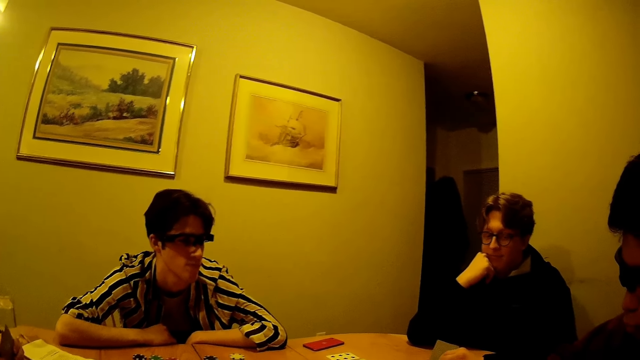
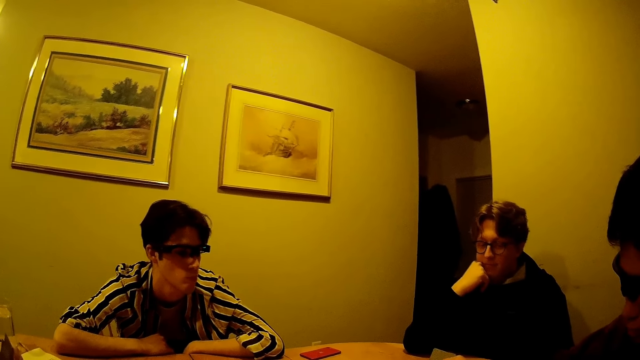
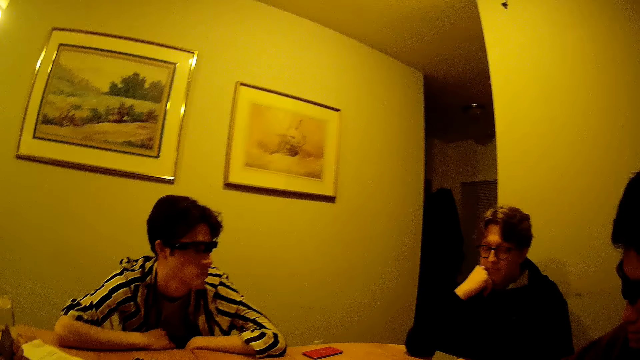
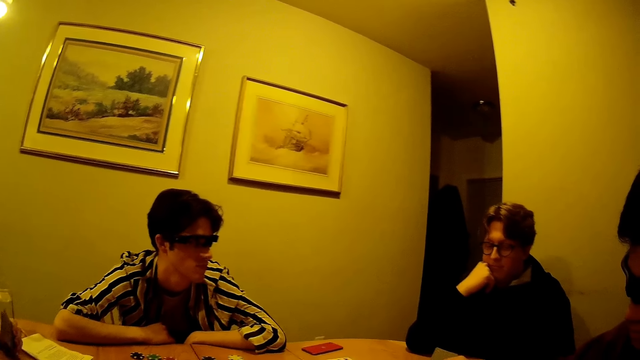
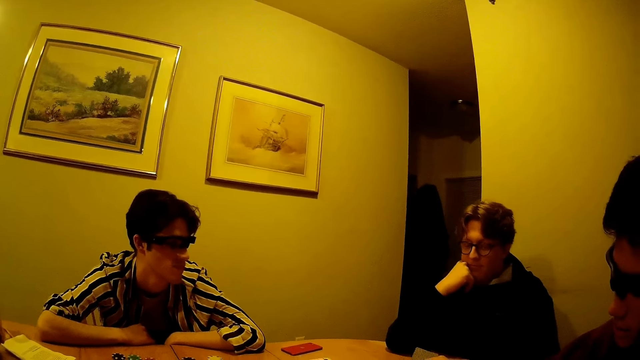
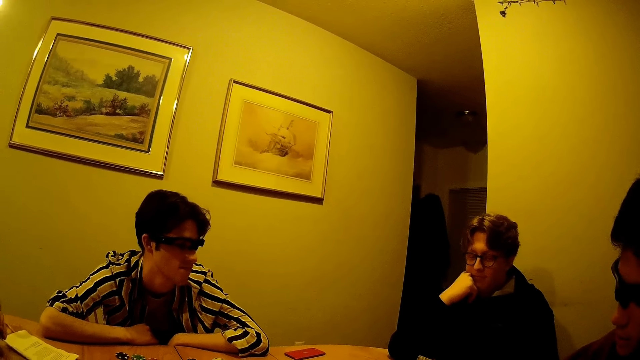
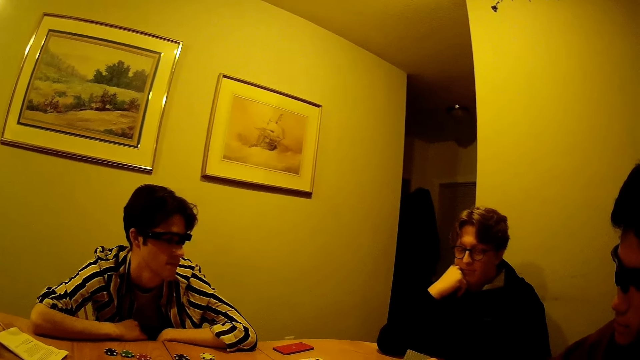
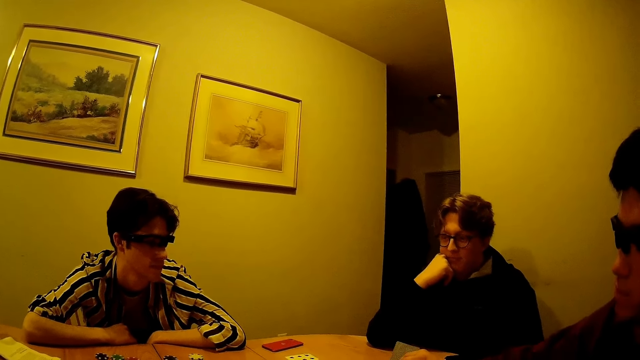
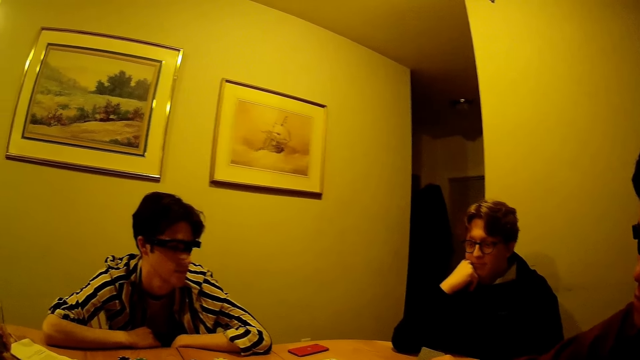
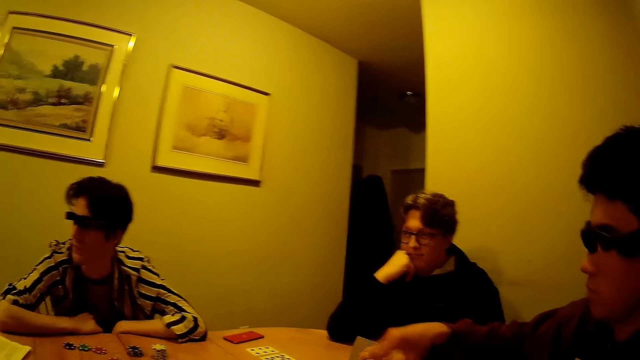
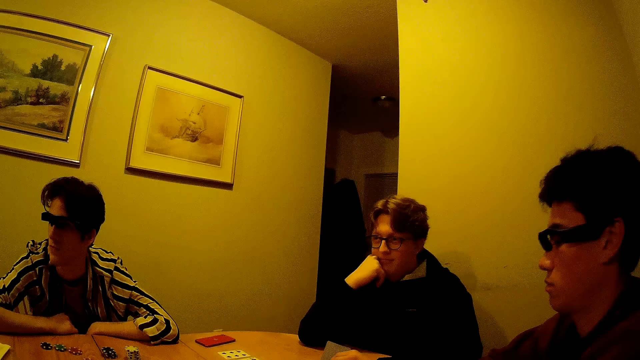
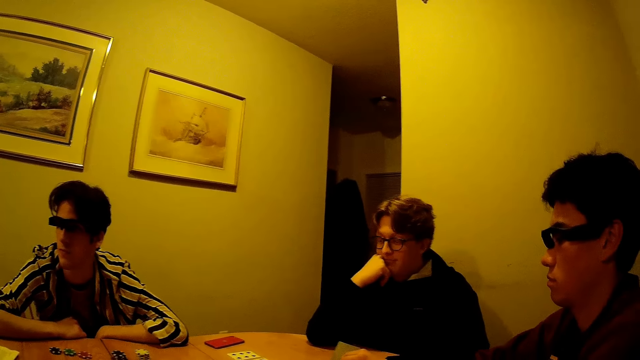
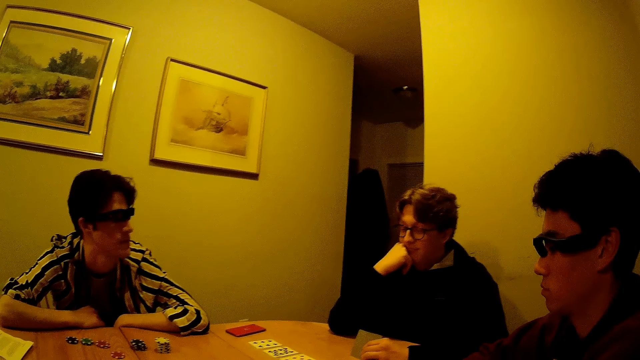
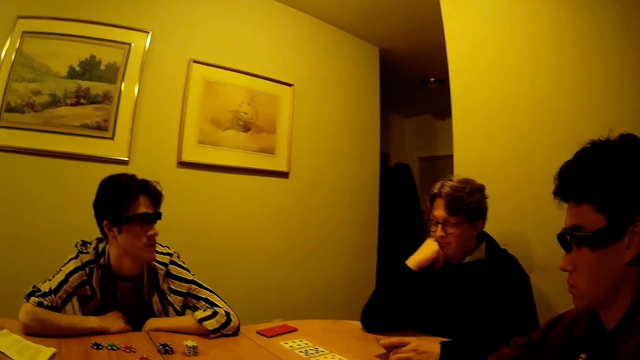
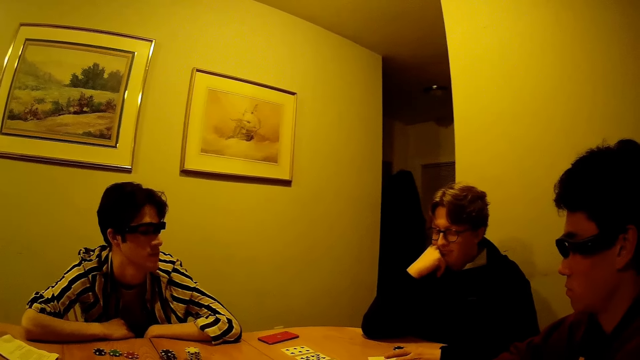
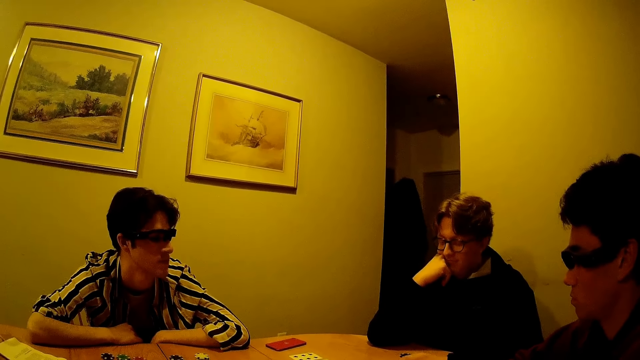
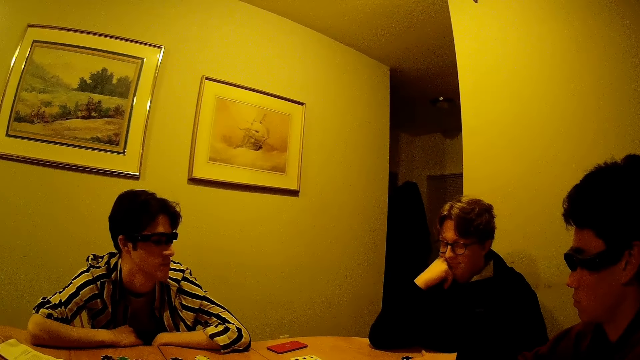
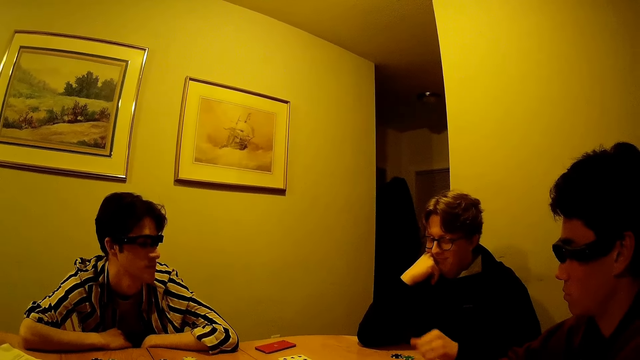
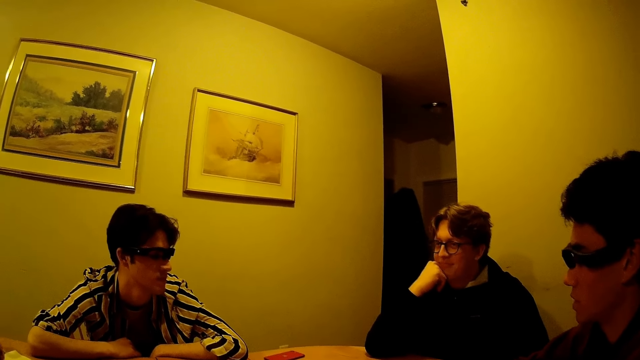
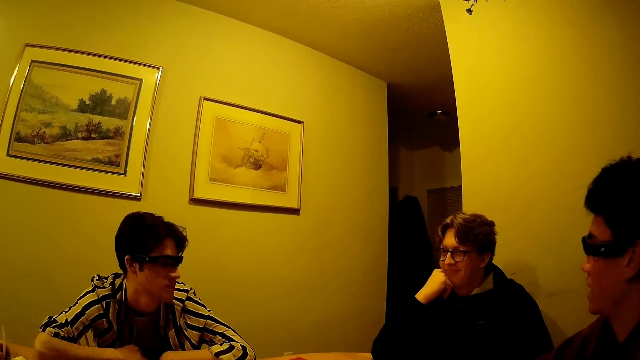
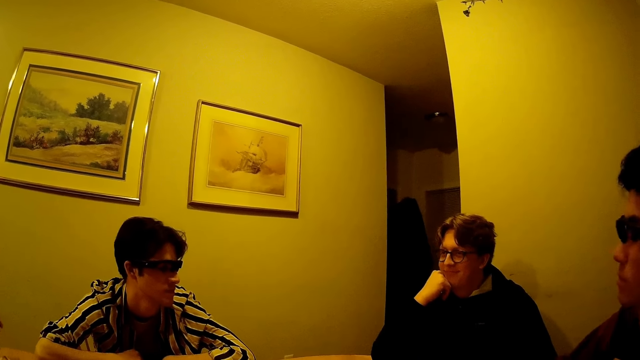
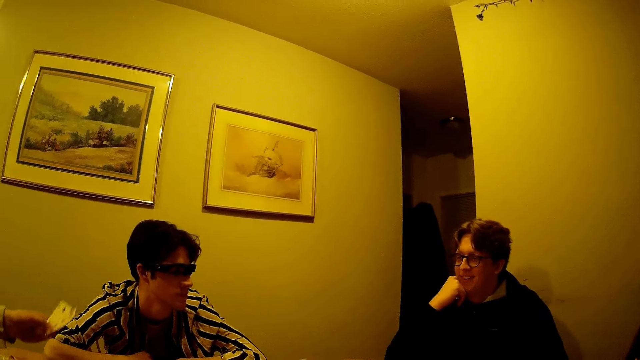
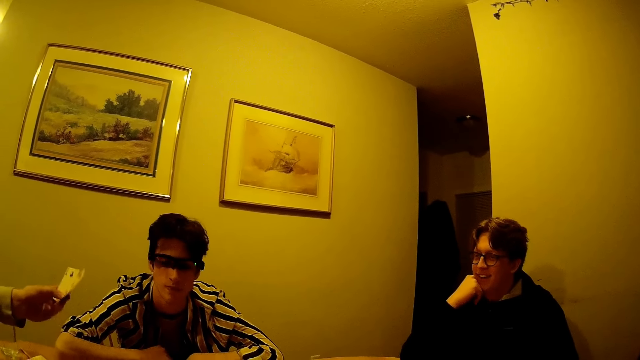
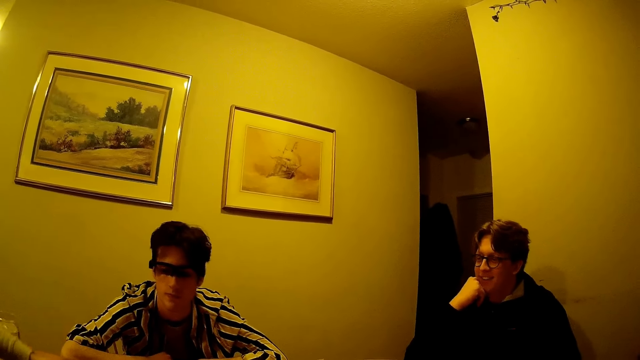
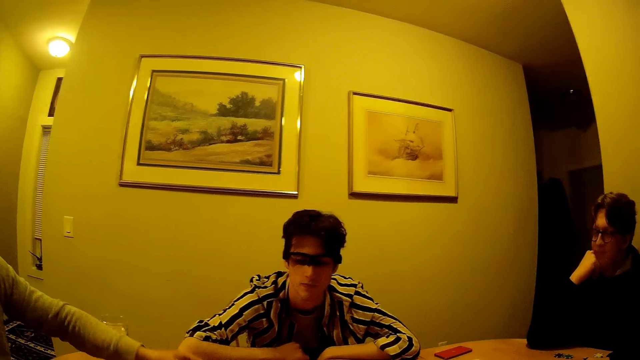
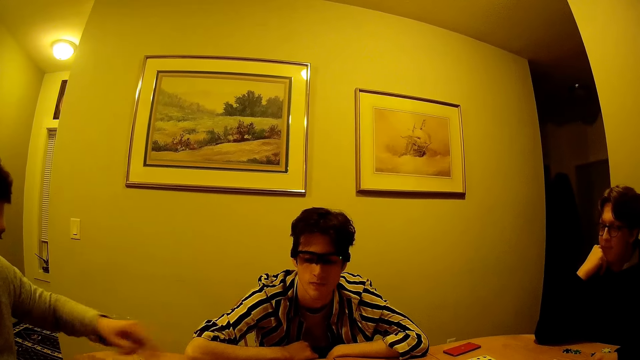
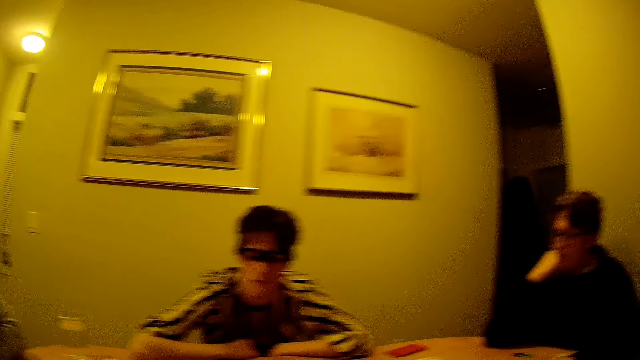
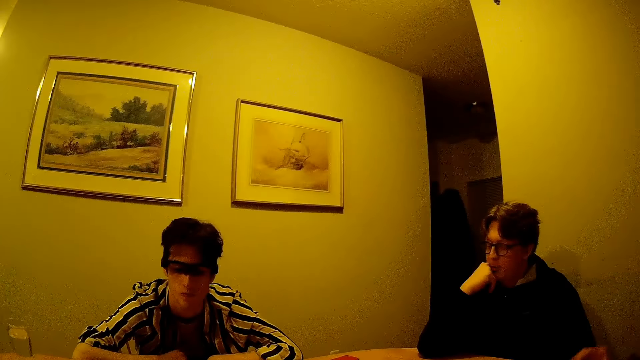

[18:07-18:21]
A man drops a card in his left hand on the table. Another man drops some cards on the table with his left hand. A man holds cards. The camera wearer converses with the men.

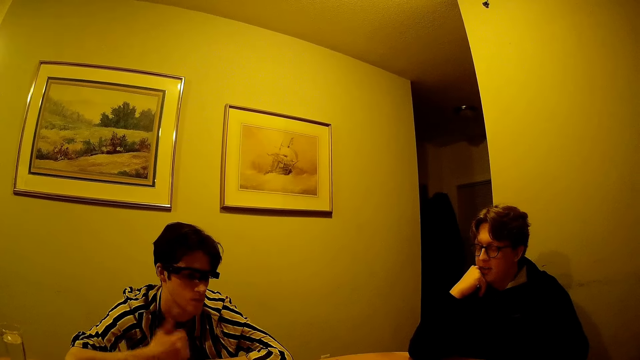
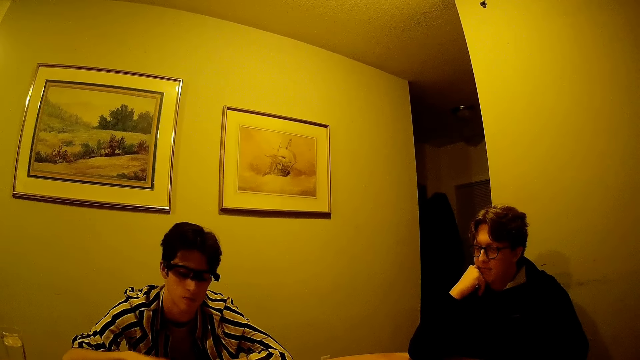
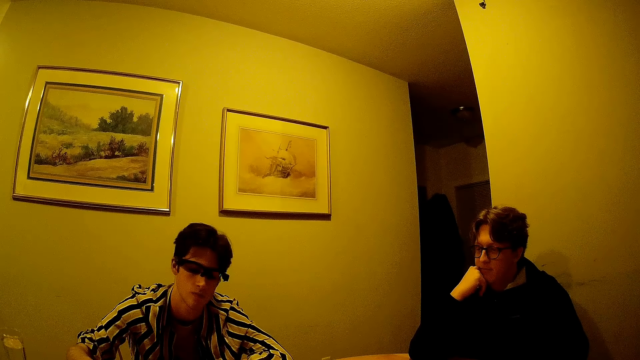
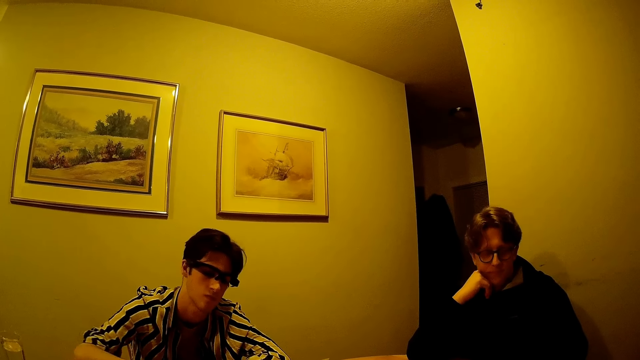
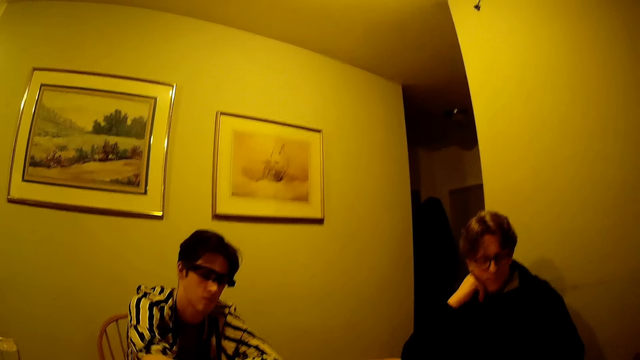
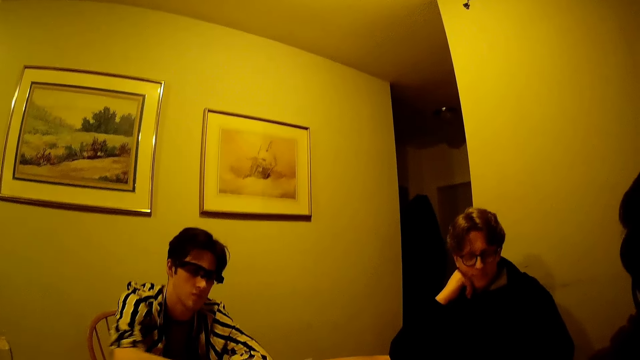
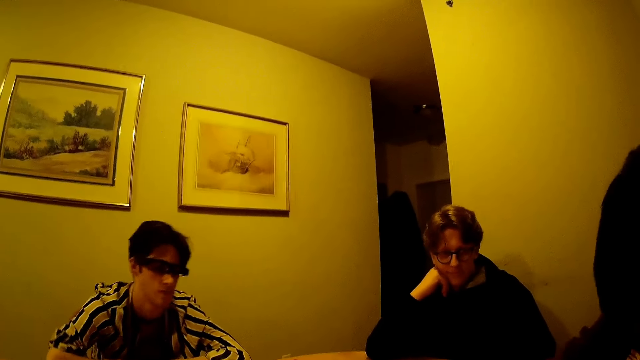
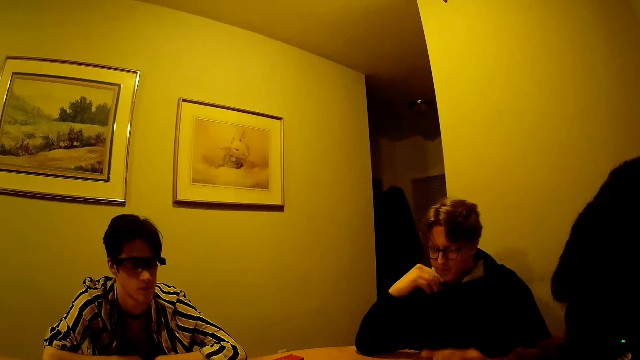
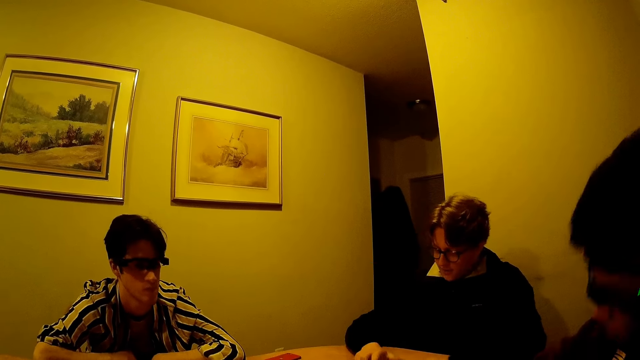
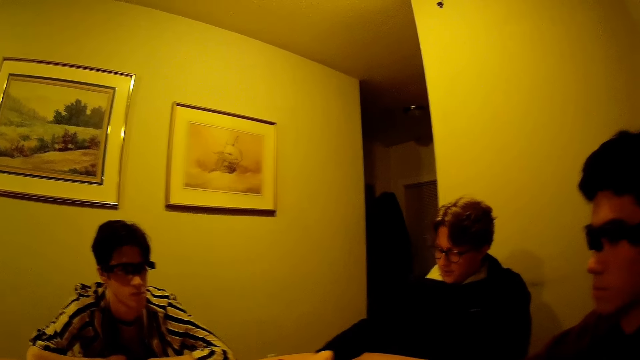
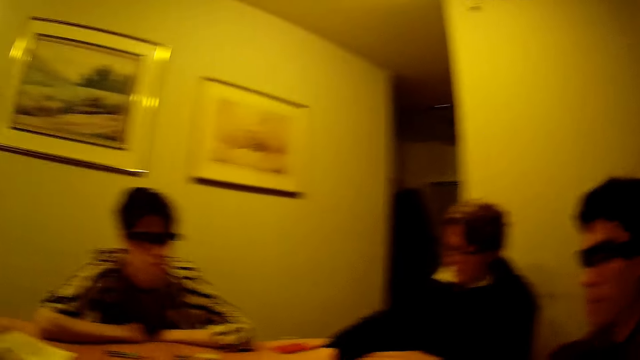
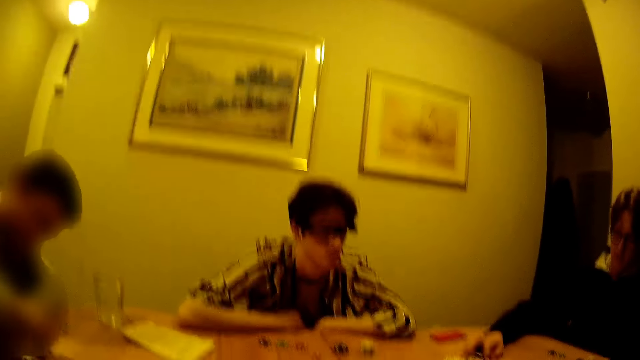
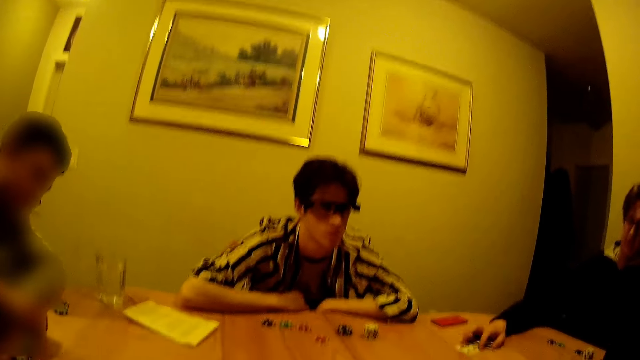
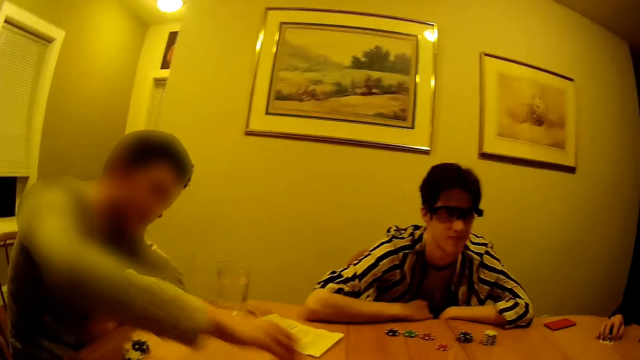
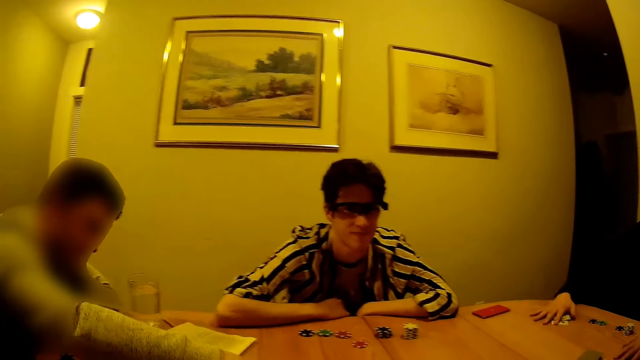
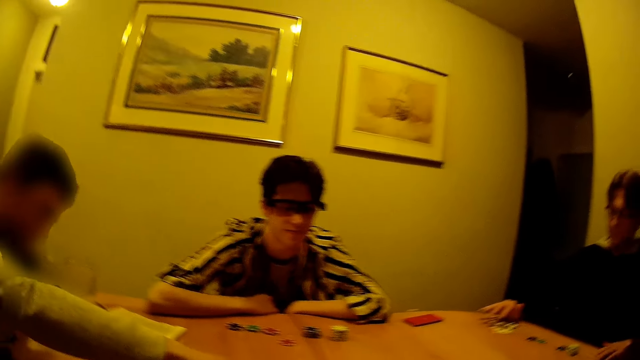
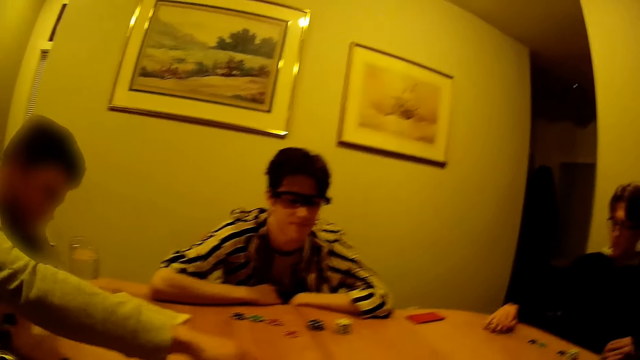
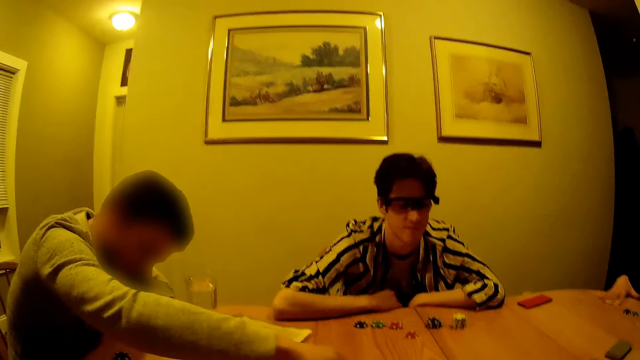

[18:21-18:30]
A man adjusts something. Another man hits the table with his right hand. Another man draws some cards on the table towards himself with his right hand. Another man picks up a poker chip from the table. Another man adjusts something.
